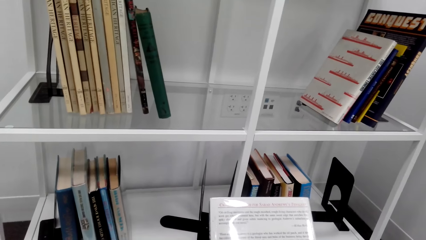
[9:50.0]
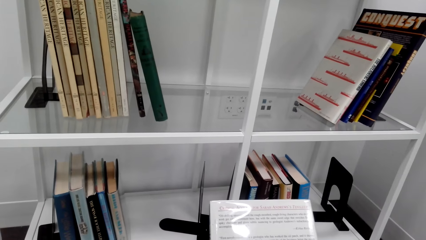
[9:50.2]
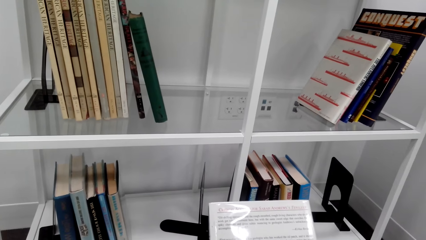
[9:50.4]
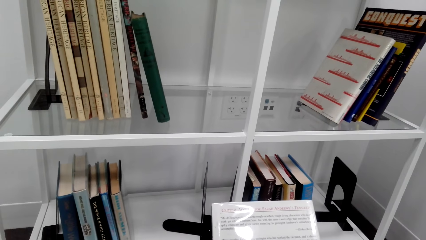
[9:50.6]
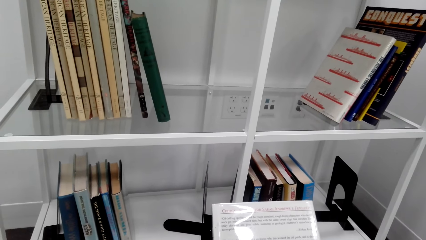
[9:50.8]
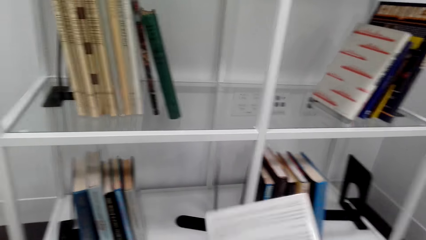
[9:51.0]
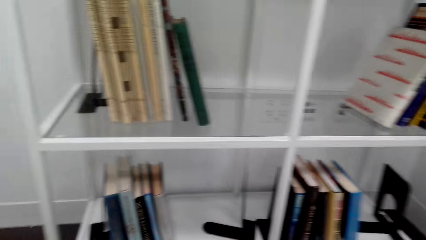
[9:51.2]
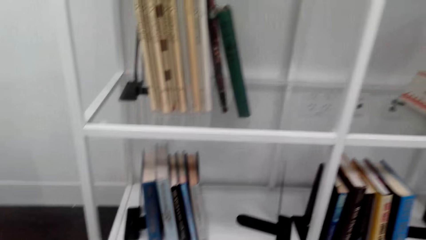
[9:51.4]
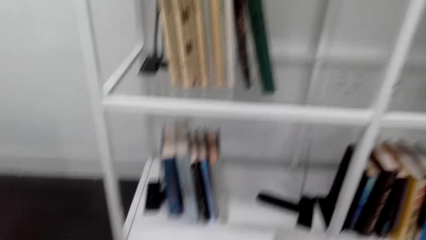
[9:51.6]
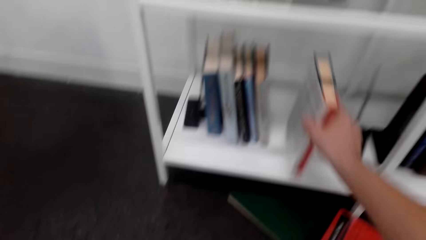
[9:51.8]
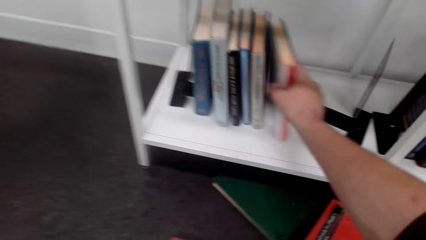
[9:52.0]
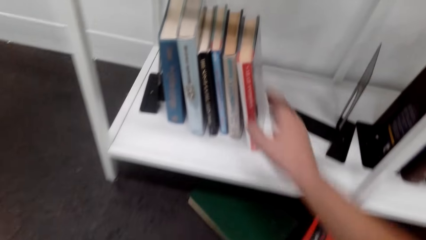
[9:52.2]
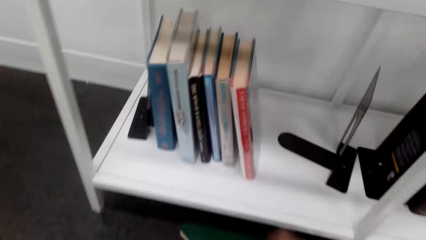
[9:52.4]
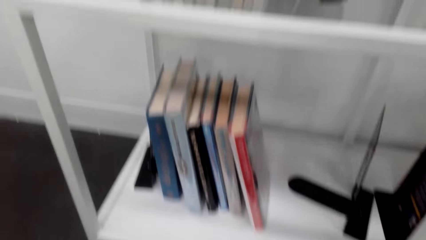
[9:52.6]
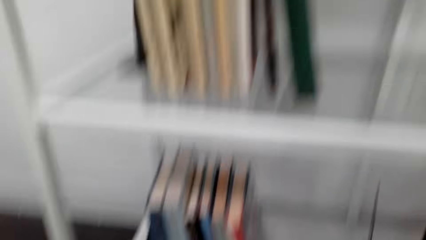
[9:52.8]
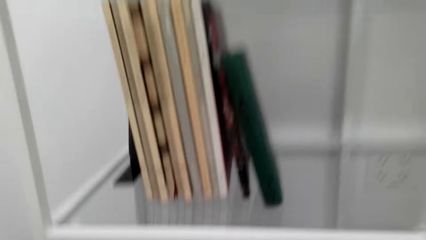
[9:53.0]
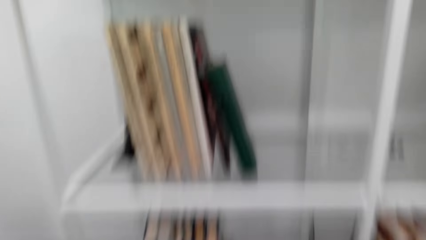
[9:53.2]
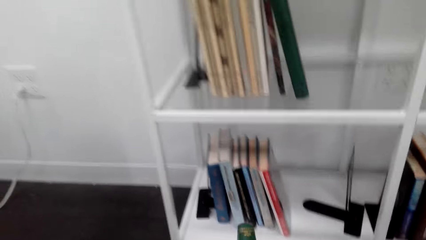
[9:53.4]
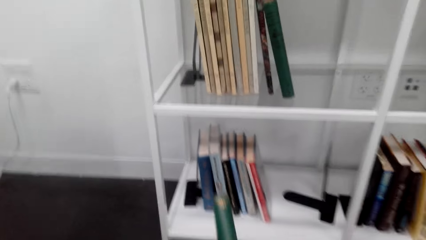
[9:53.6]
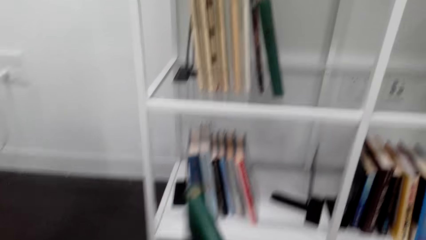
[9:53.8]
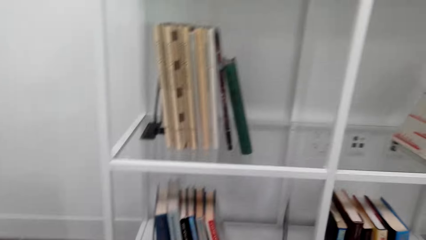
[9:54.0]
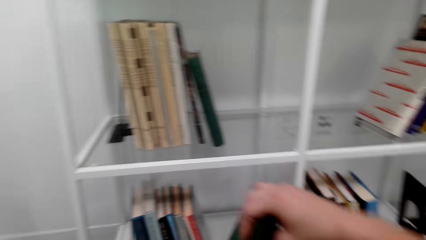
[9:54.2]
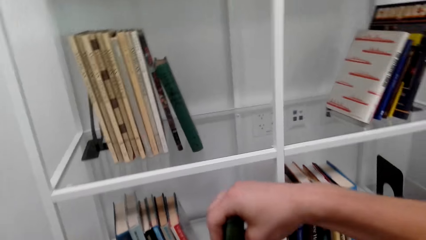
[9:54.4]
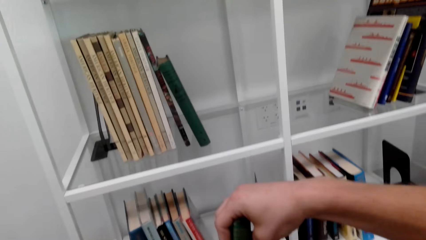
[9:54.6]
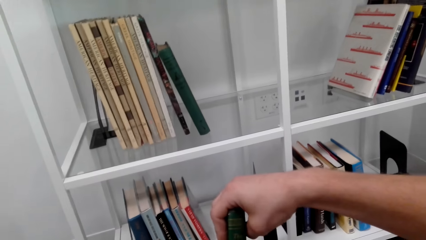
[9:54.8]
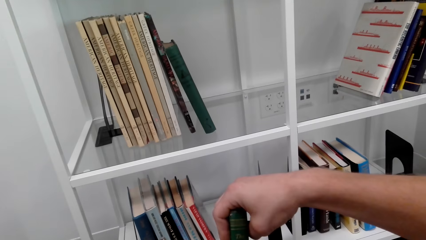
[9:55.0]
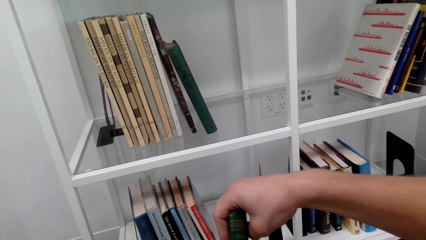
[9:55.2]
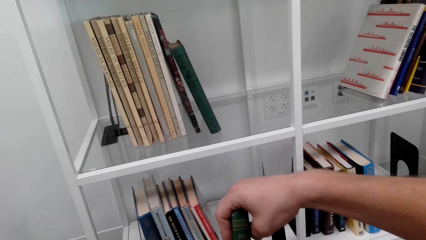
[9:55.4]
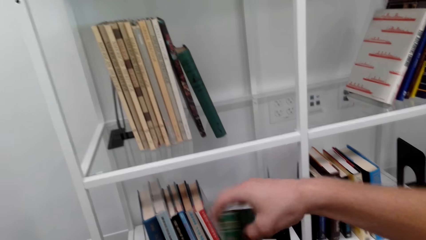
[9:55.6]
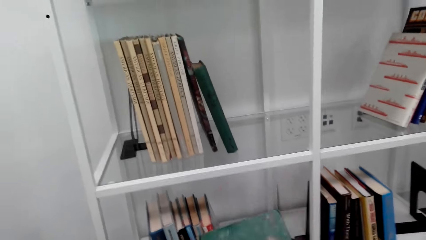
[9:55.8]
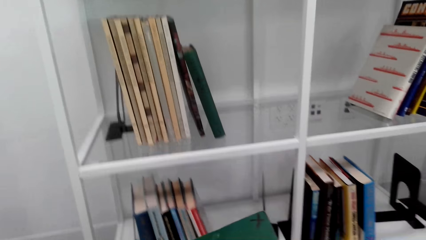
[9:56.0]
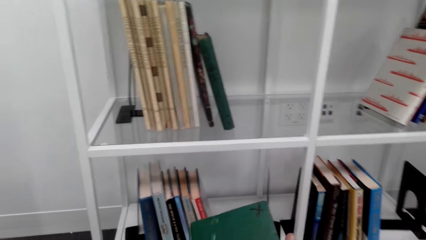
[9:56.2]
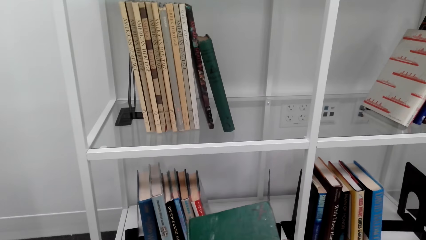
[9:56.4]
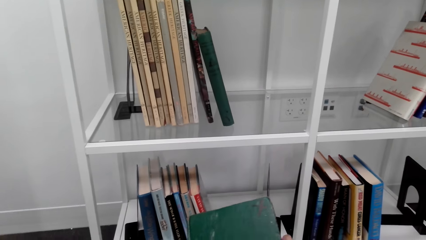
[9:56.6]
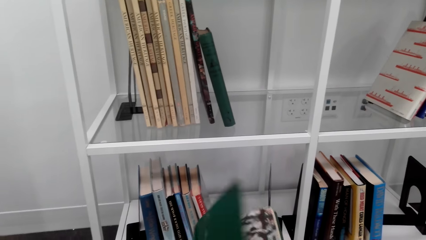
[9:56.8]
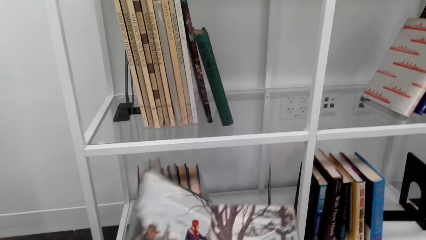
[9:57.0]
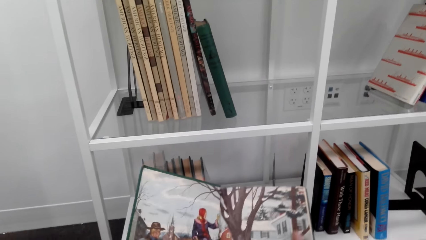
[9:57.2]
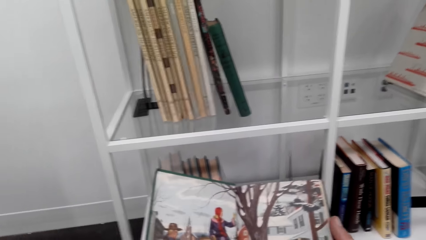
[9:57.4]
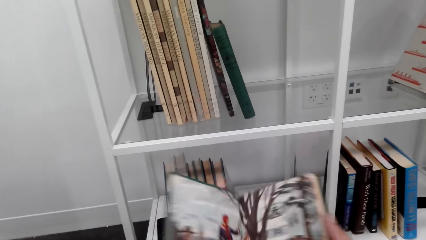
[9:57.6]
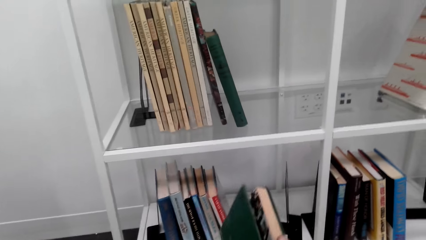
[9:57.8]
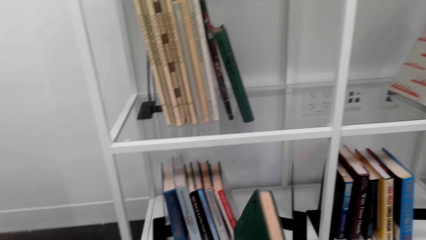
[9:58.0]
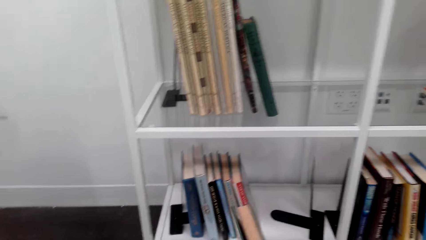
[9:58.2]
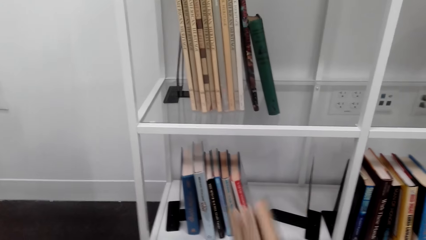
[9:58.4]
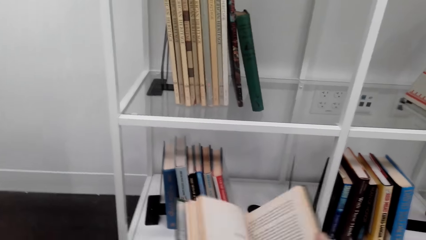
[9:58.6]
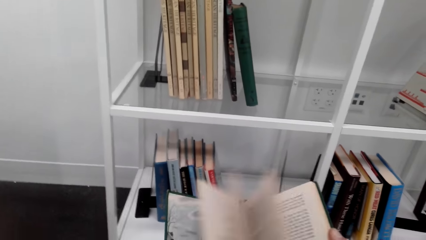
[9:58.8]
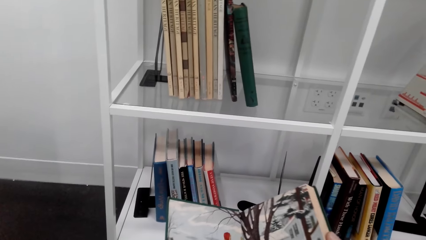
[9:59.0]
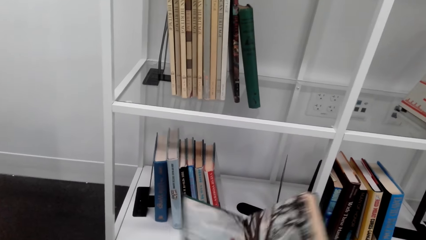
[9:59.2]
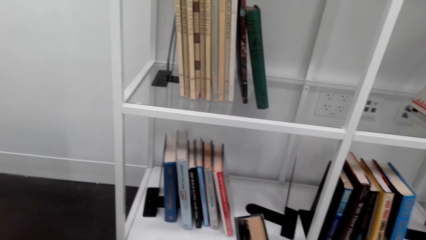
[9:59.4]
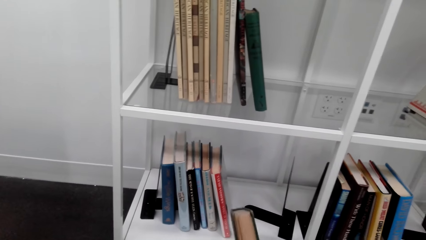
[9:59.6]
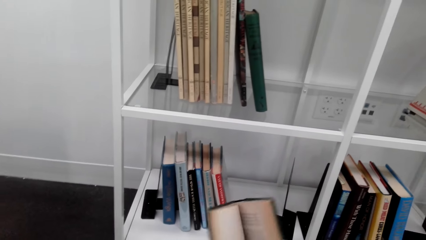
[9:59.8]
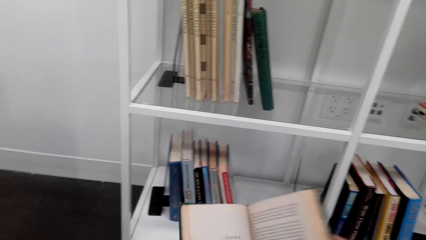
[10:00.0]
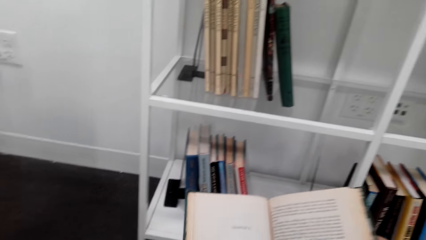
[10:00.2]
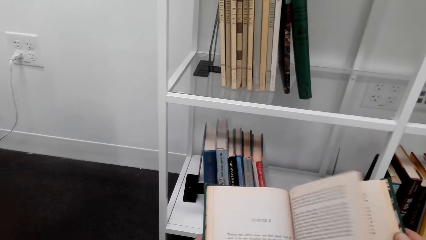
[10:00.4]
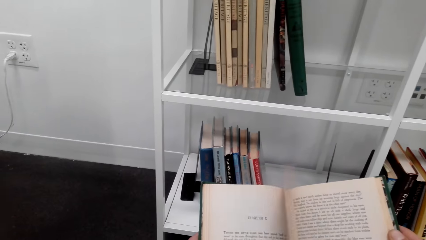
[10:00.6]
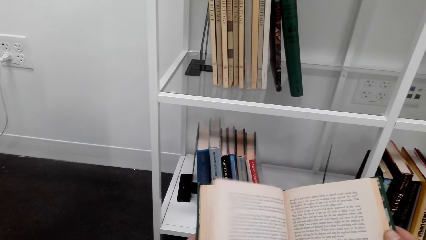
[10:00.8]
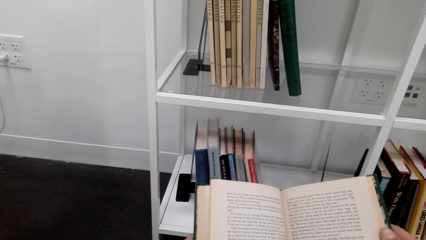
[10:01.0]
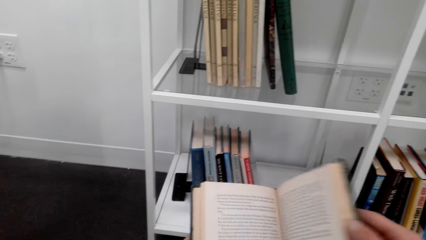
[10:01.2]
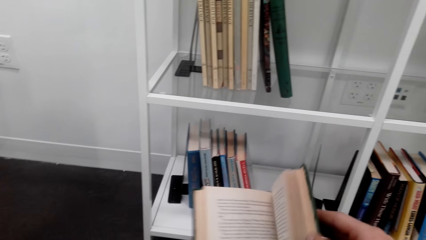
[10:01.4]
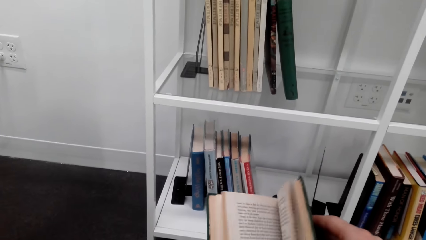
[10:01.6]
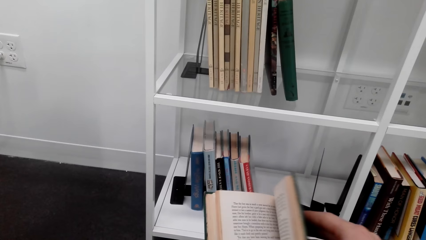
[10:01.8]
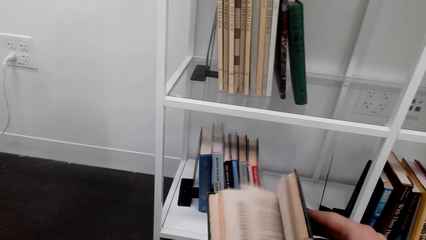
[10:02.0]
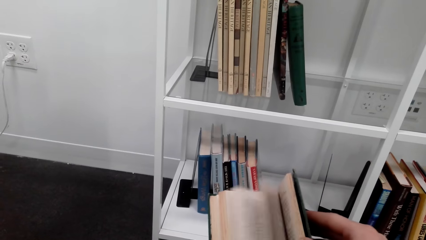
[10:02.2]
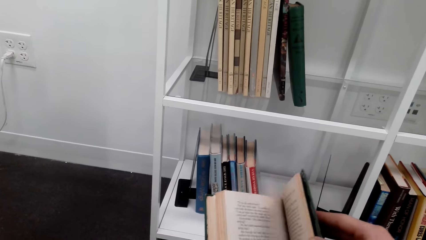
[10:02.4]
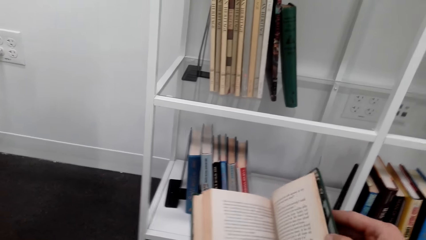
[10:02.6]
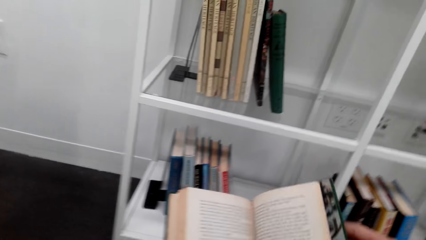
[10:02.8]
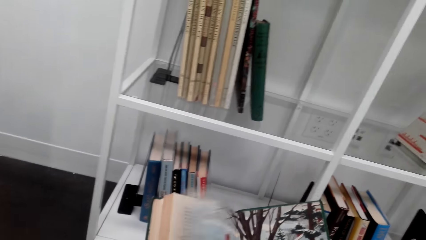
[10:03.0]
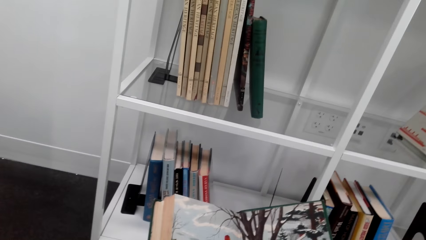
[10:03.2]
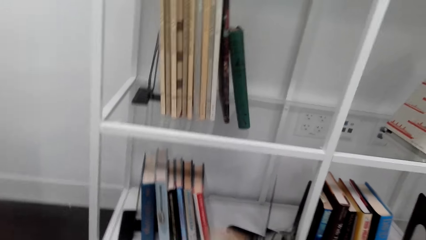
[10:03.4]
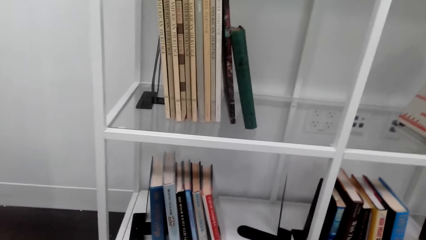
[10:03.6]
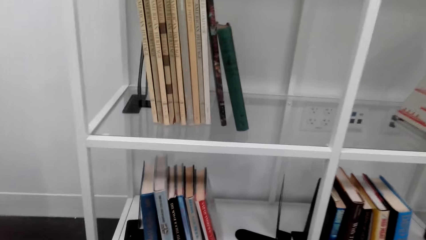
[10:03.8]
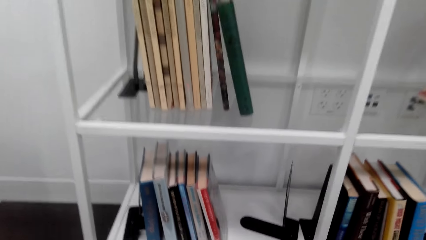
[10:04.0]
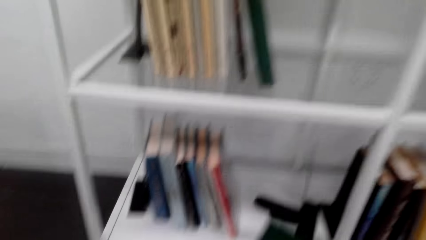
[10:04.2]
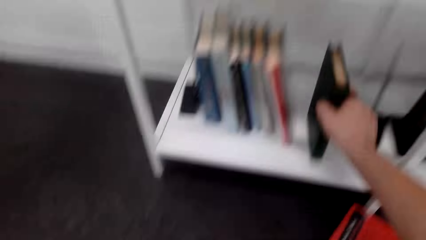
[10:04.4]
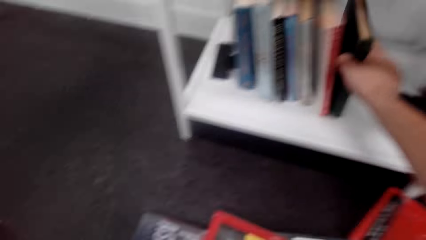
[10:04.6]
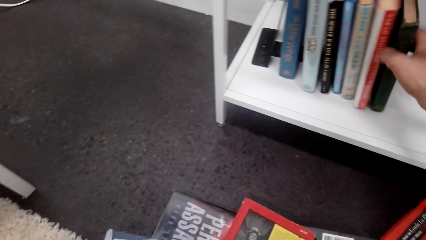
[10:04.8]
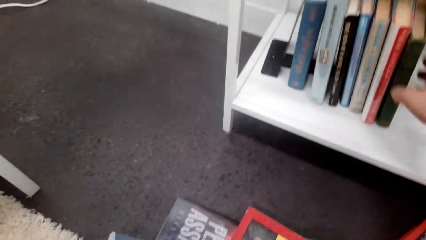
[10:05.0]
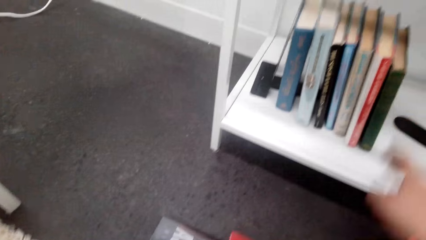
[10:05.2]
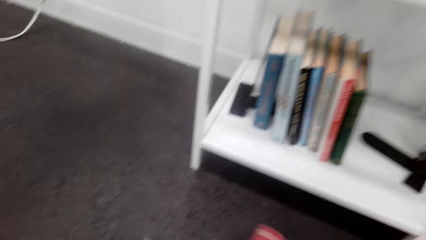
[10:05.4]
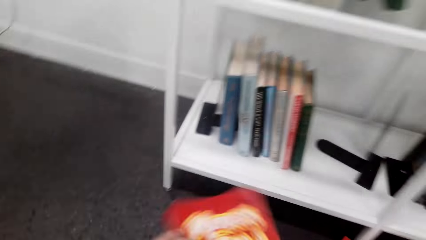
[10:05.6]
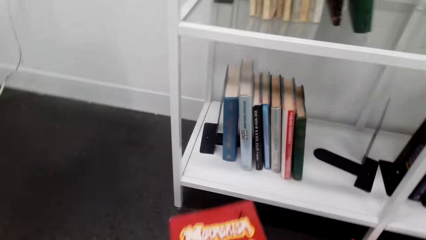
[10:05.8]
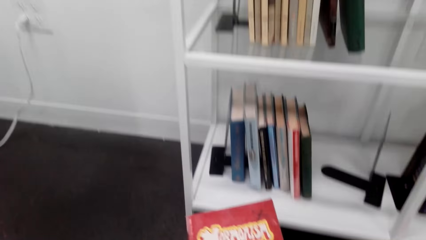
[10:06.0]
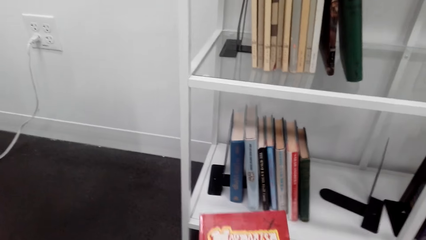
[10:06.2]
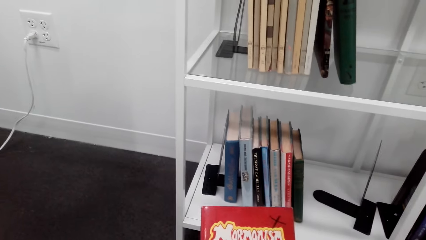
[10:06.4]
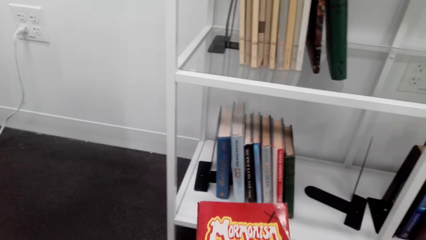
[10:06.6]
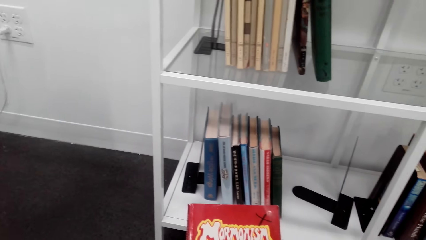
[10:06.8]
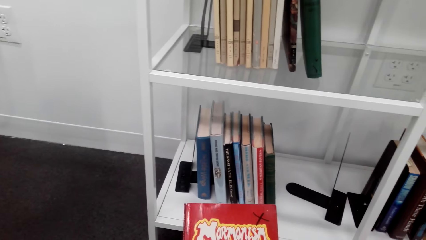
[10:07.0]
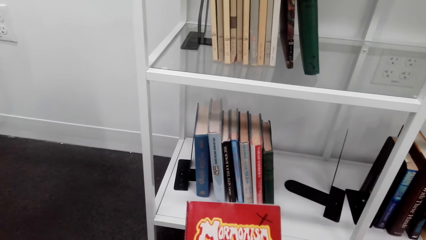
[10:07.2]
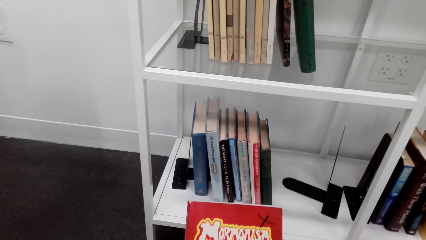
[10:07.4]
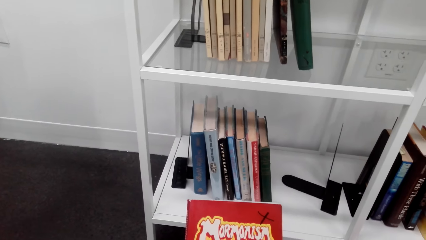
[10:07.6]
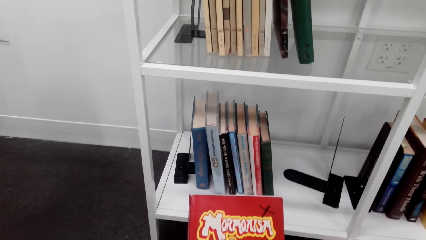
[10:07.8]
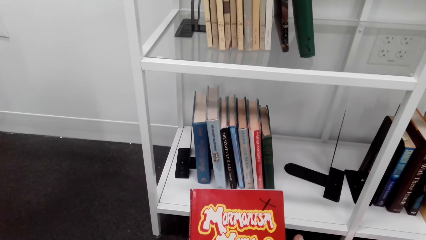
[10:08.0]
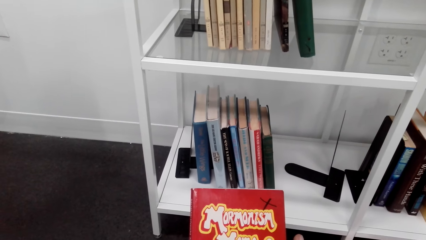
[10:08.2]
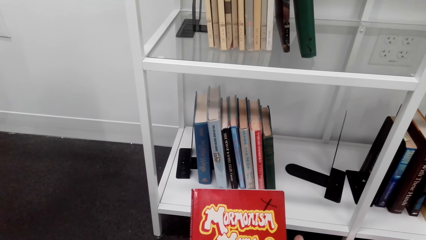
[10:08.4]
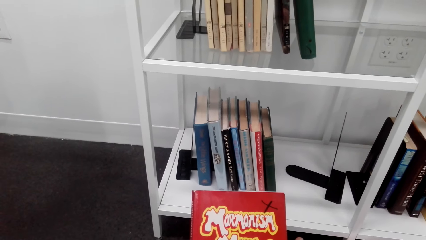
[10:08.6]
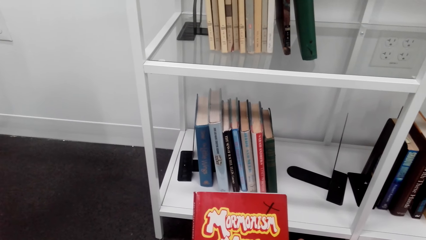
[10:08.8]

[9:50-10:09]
The camera wearer overturns the book. They place the book on the bookshelf. They take a book, read the book cover and open the book. They flip the book pages. They place the book on the bookshelf. They read a book cover and take a book.
